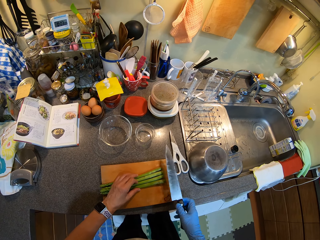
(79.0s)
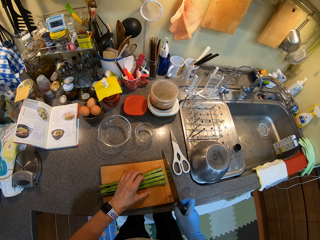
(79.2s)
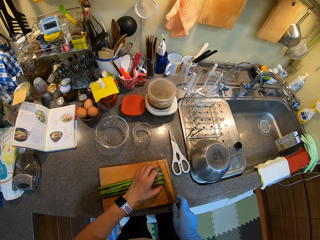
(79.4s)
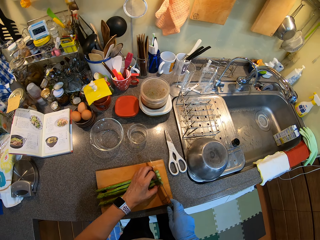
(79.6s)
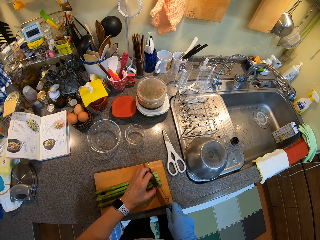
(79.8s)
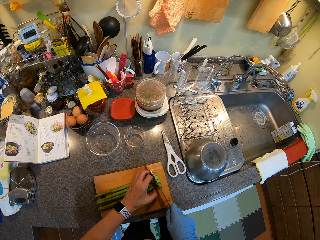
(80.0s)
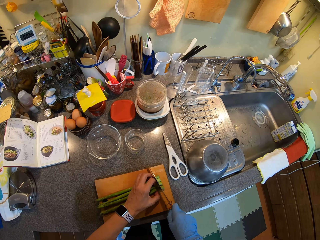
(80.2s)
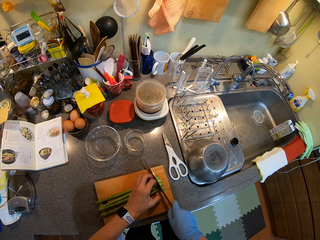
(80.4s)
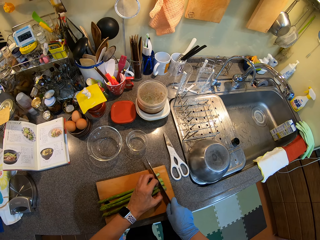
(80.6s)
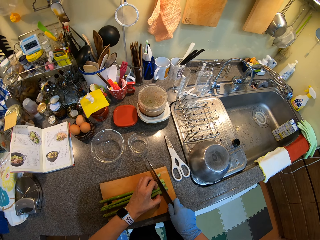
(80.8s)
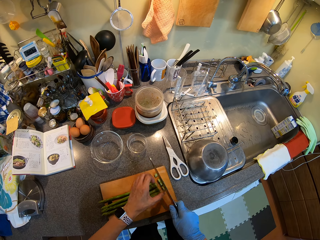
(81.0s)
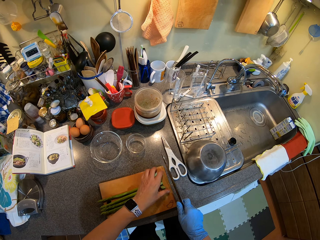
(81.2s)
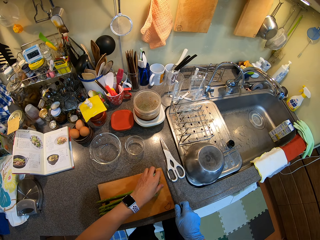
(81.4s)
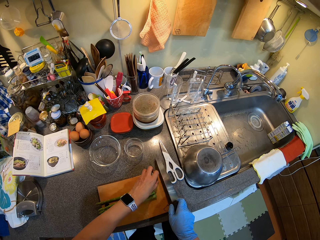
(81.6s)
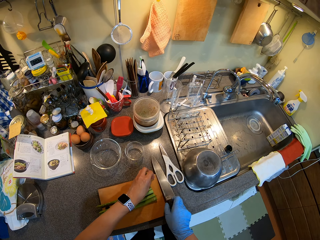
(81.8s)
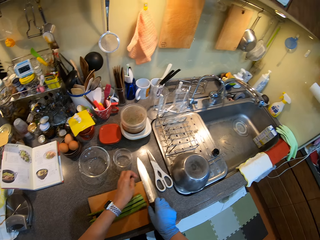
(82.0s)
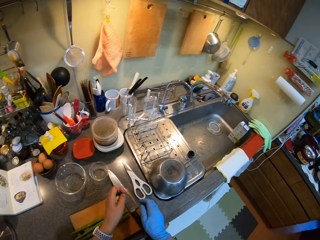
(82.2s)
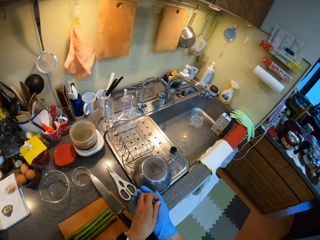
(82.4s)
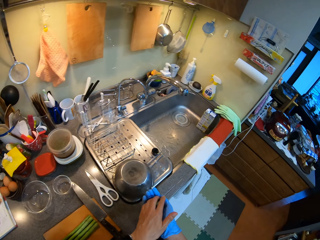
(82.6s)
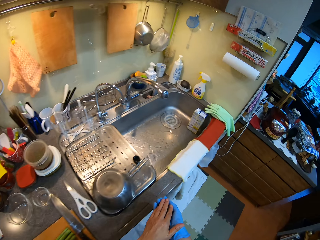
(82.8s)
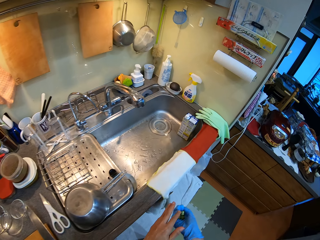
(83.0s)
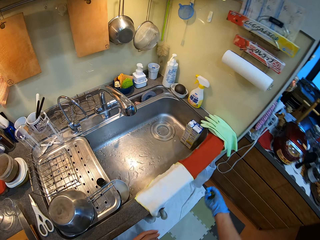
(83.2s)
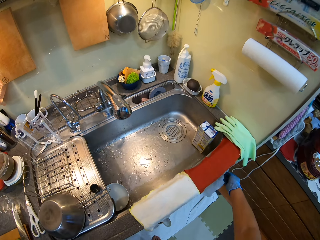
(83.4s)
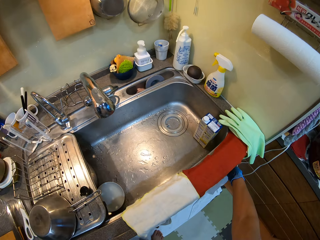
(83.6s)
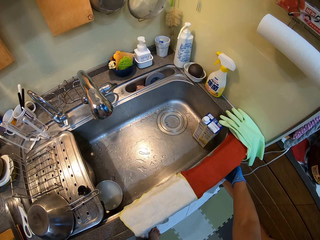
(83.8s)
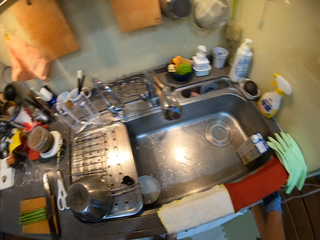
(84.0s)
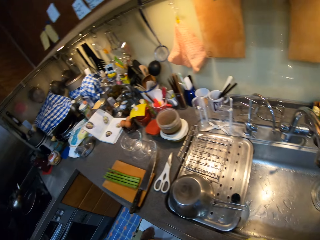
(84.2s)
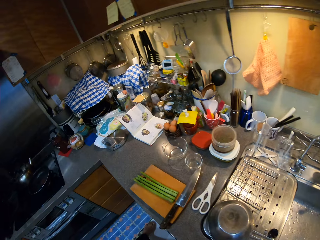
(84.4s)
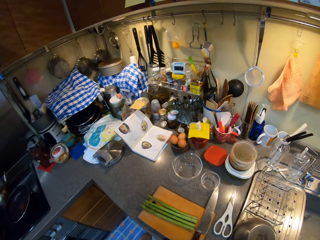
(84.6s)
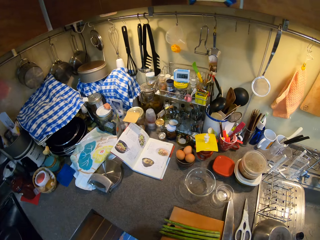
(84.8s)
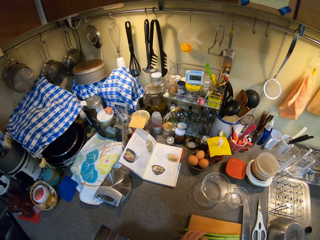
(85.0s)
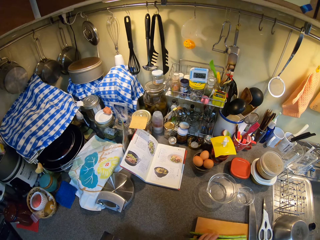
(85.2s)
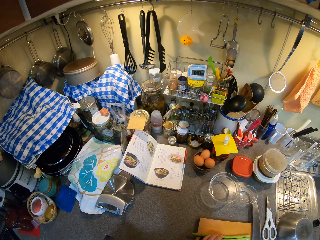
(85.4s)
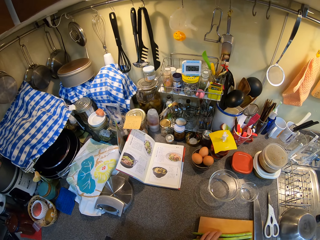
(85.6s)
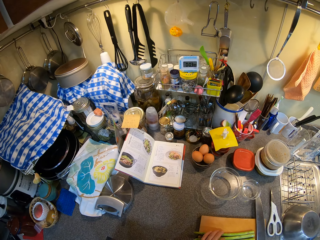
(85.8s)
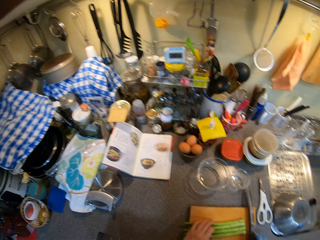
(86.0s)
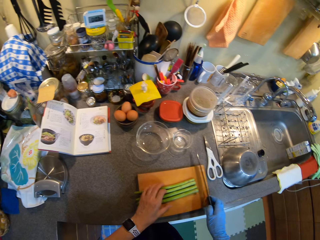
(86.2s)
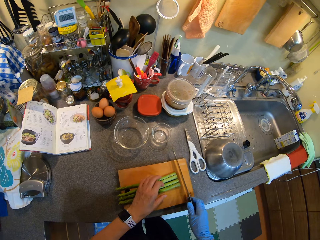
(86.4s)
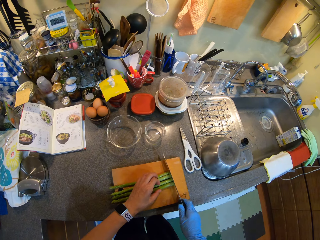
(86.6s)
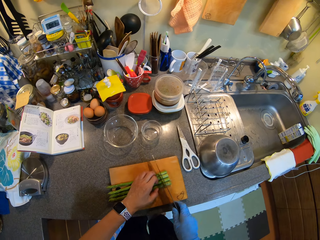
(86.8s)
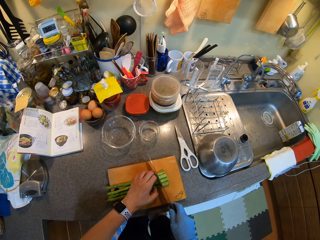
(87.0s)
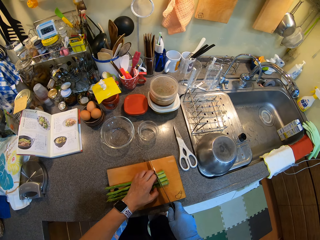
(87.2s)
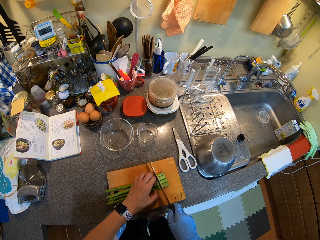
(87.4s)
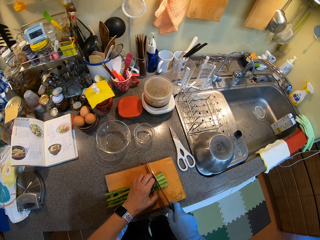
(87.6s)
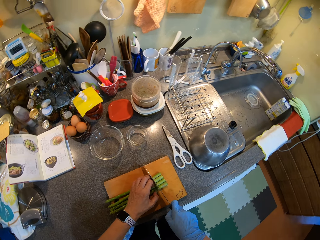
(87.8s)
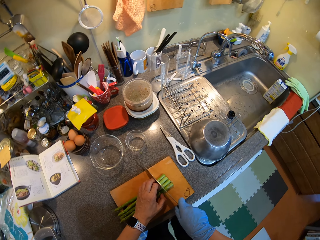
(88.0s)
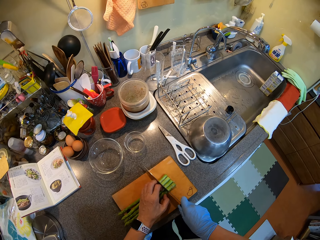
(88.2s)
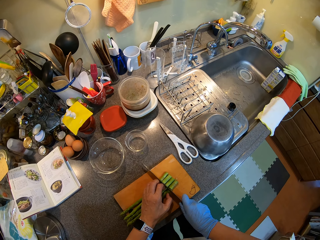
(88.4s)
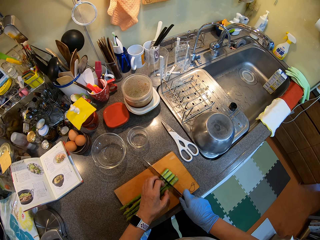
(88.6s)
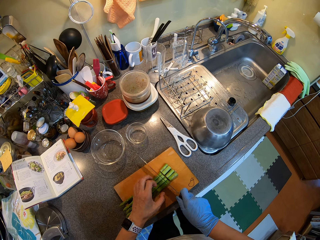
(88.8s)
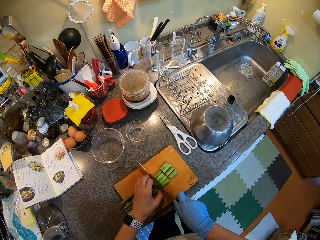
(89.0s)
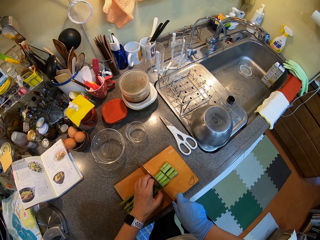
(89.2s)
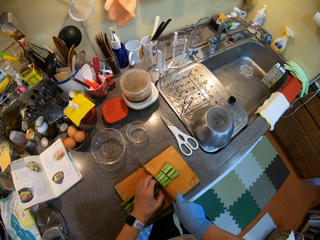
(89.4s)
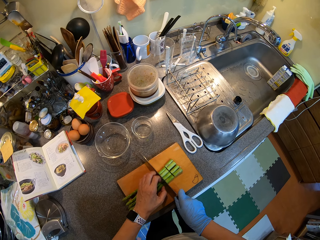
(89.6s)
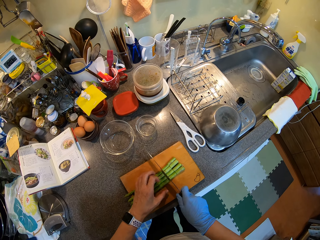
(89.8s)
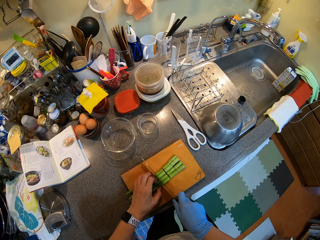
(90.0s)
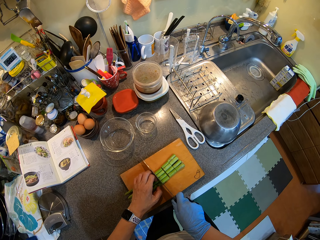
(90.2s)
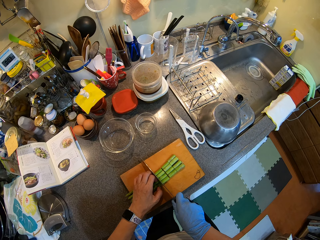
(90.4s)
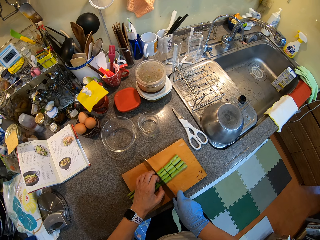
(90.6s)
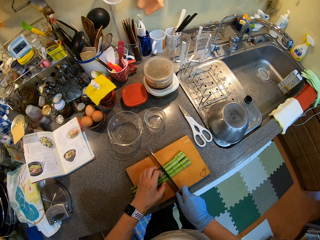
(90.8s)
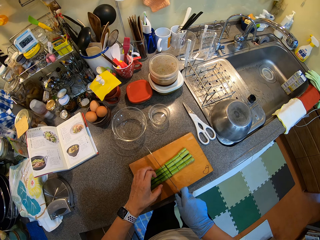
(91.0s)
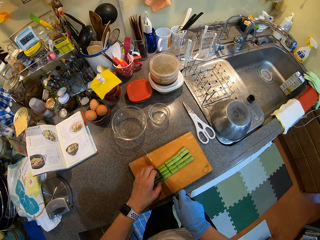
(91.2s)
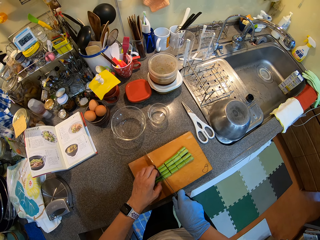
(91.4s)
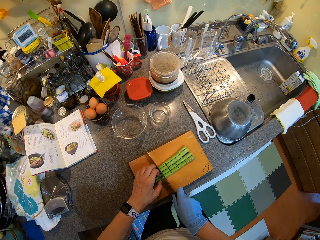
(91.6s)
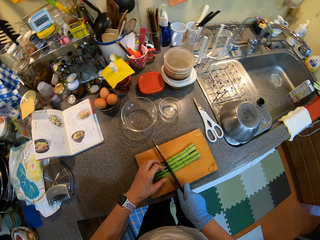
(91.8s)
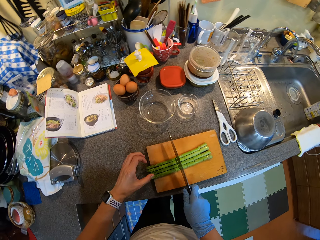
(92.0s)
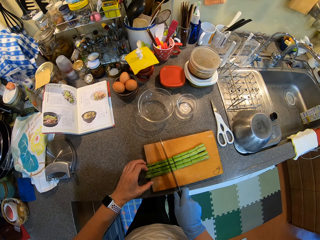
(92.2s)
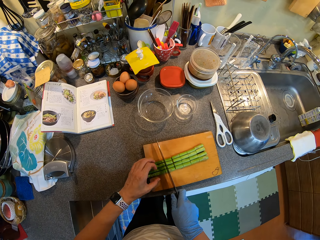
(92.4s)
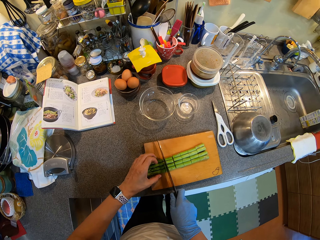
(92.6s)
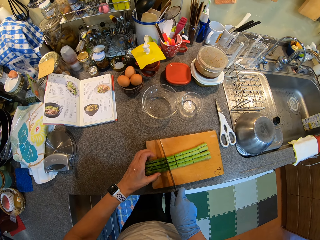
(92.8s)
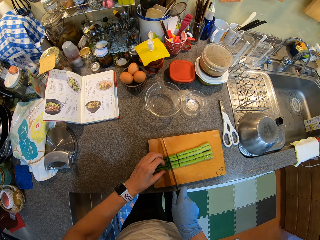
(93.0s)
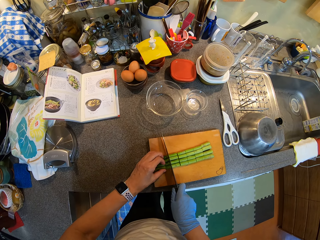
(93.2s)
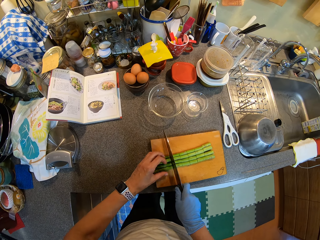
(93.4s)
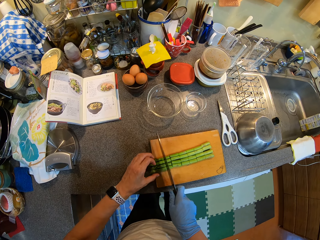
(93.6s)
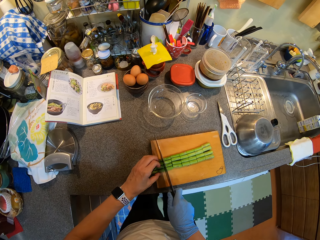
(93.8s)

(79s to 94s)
The camera wearer cuts asparagus. They cut off something and throw it away. They pick up pieces of asparagus and put the pieces of asparagus in the paper bag. They move around in the kitchen. They cut the asparagus.

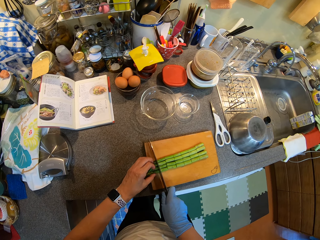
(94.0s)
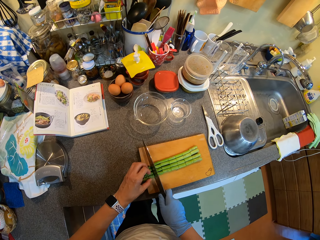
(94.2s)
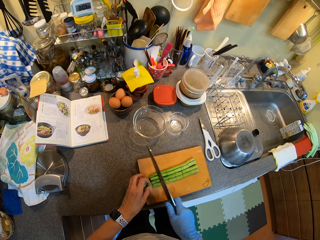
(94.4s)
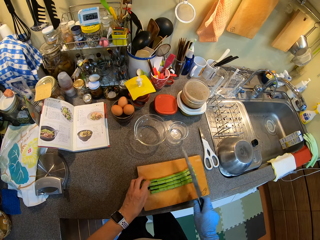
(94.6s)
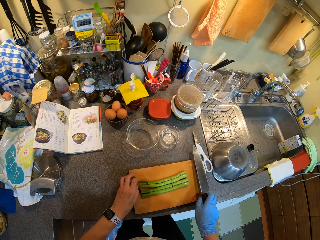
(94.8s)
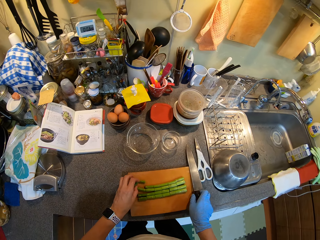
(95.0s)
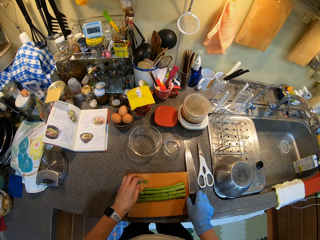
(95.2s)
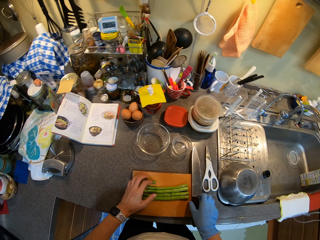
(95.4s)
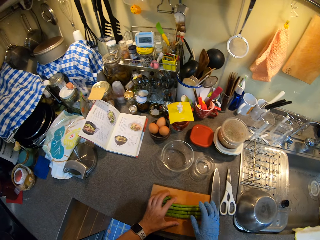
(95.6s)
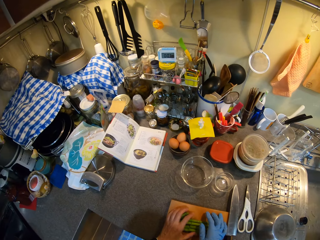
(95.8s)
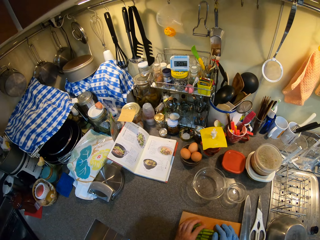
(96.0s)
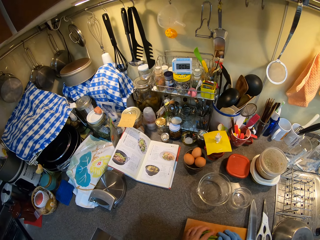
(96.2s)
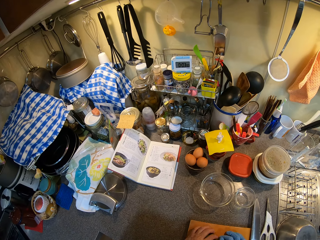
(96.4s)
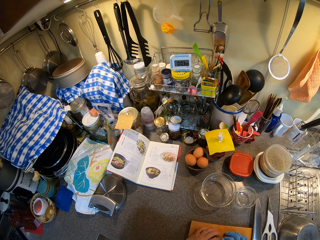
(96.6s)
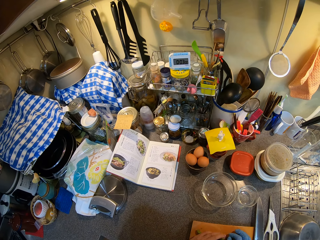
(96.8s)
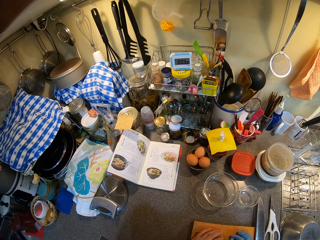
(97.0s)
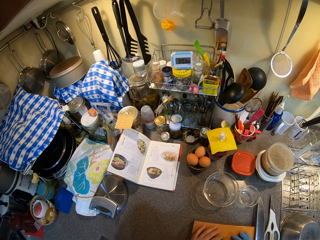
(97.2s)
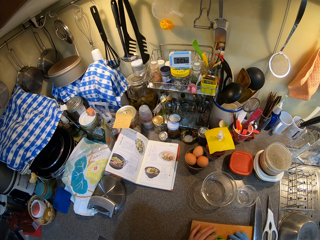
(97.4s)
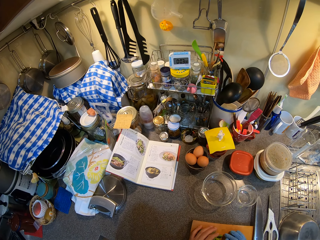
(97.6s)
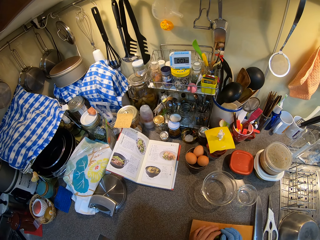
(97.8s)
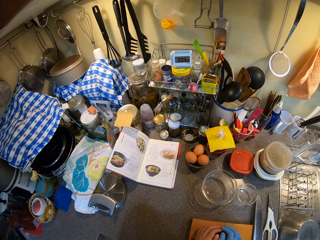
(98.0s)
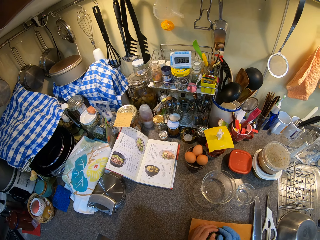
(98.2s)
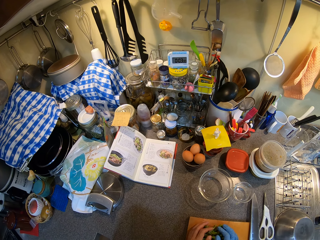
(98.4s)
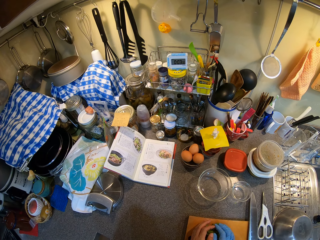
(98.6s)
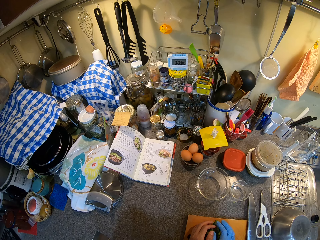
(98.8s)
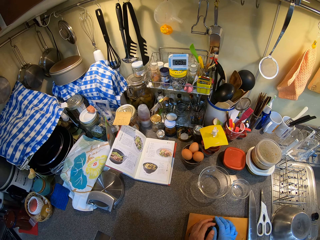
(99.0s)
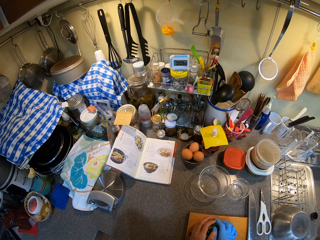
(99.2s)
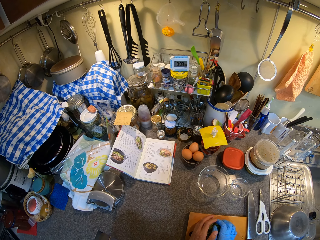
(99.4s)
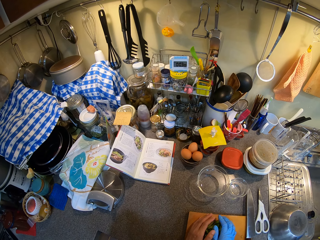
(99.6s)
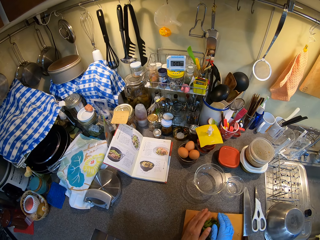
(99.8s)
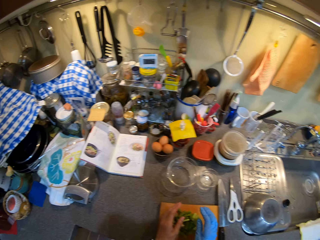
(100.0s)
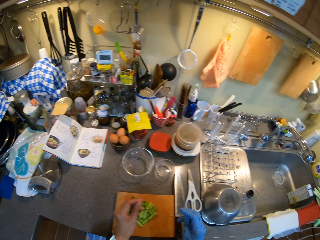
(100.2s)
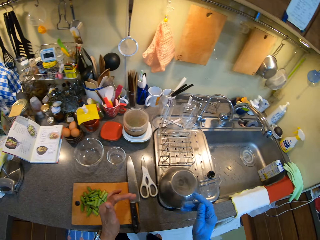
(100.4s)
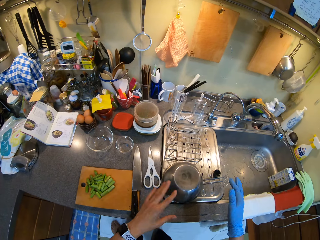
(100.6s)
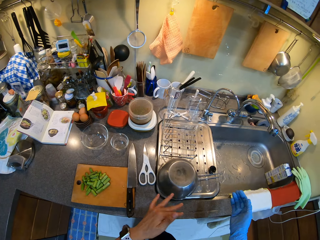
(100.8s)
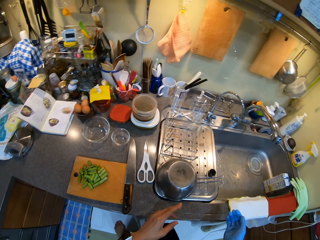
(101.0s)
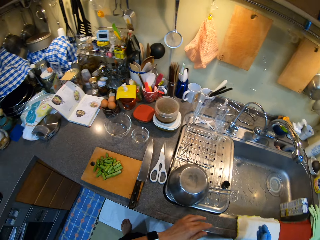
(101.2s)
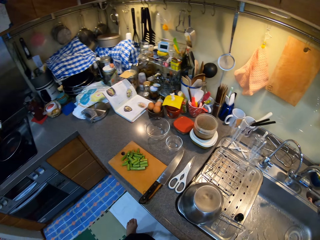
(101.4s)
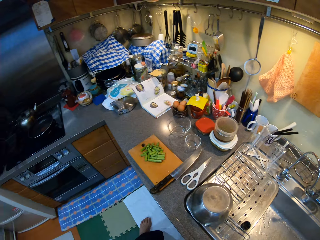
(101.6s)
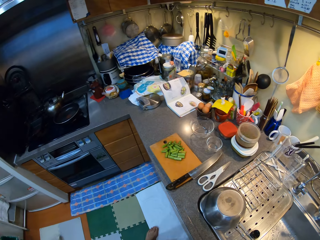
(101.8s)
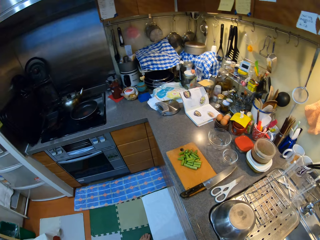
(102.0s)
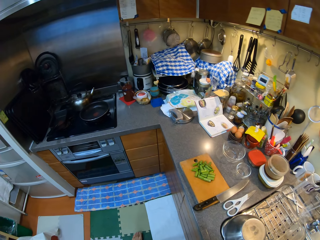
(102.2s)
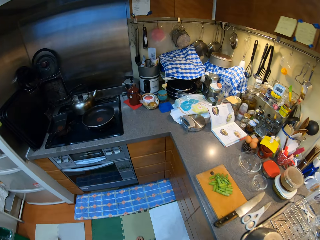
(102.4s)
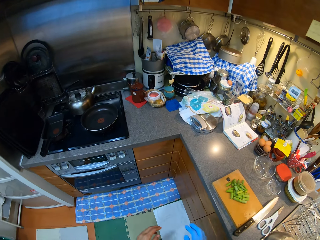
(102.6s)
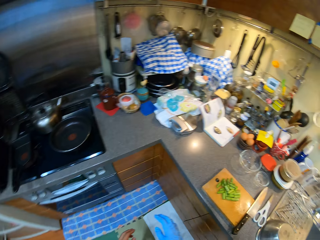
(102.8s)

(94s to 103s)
The camera wearer collects pieces of asparagus.
